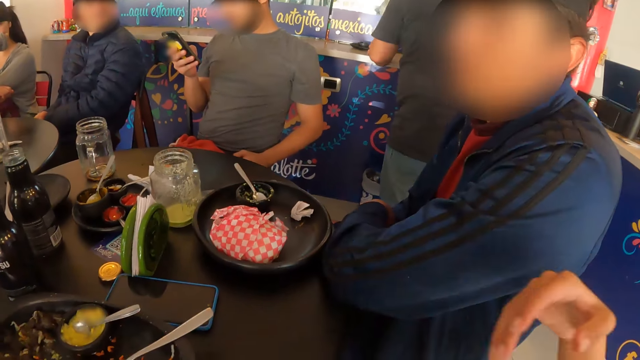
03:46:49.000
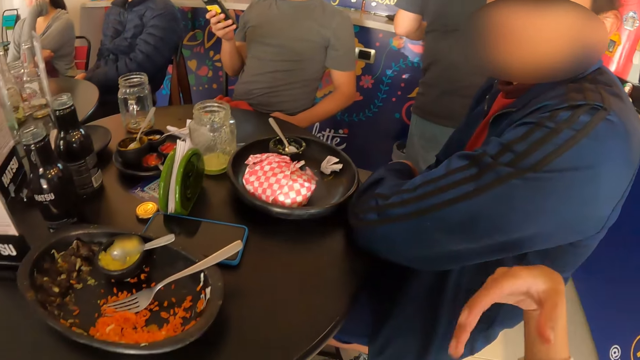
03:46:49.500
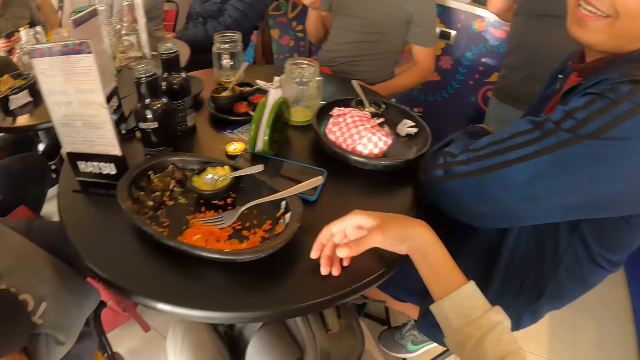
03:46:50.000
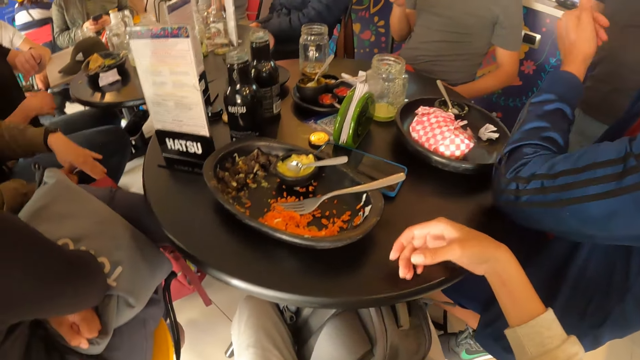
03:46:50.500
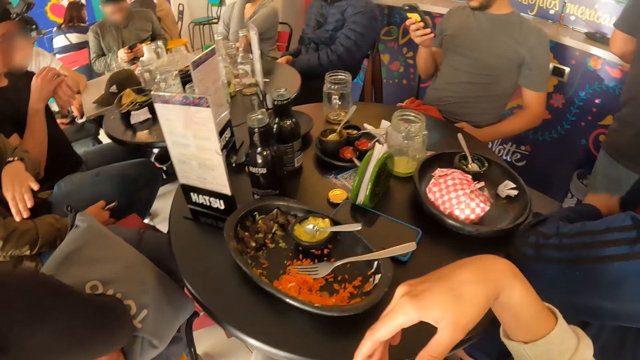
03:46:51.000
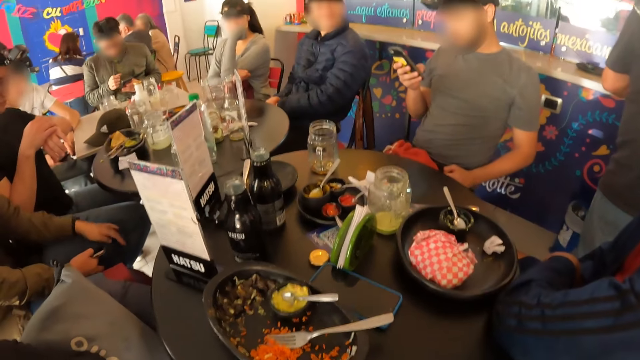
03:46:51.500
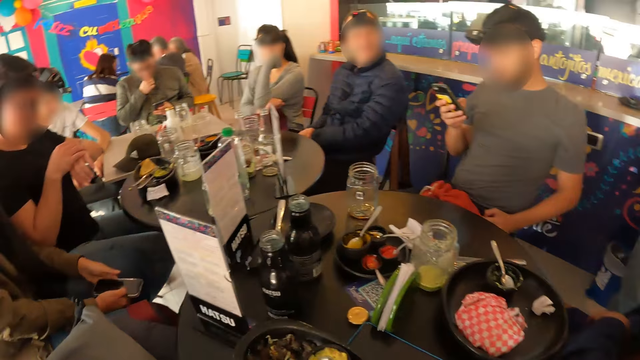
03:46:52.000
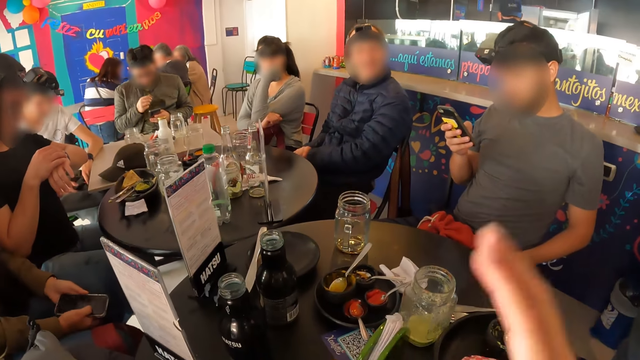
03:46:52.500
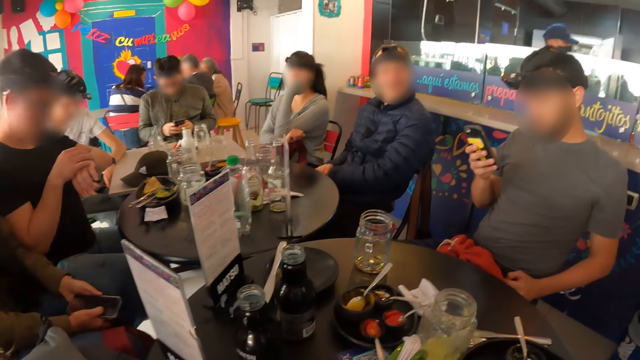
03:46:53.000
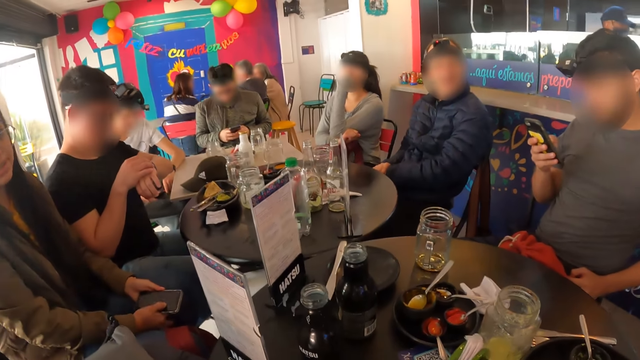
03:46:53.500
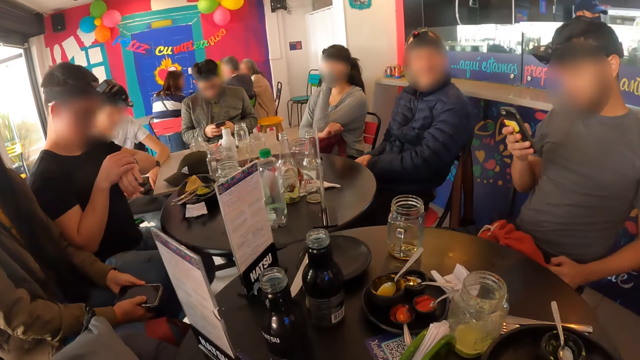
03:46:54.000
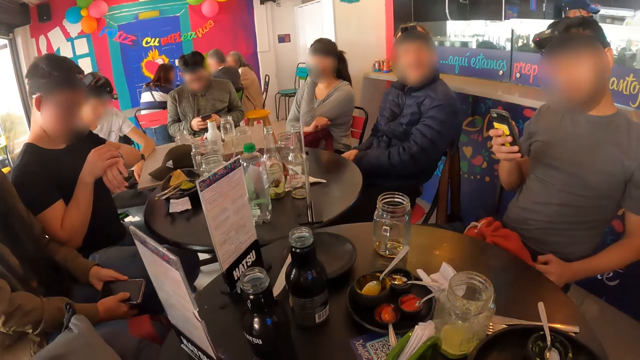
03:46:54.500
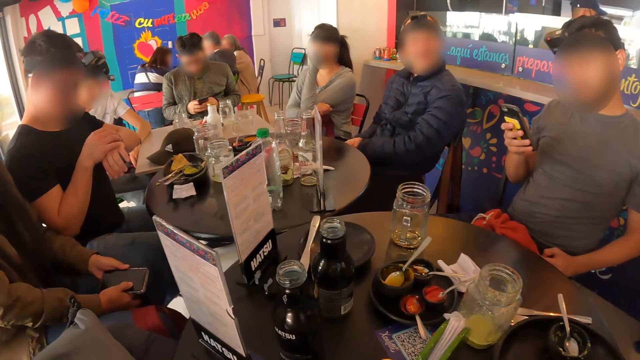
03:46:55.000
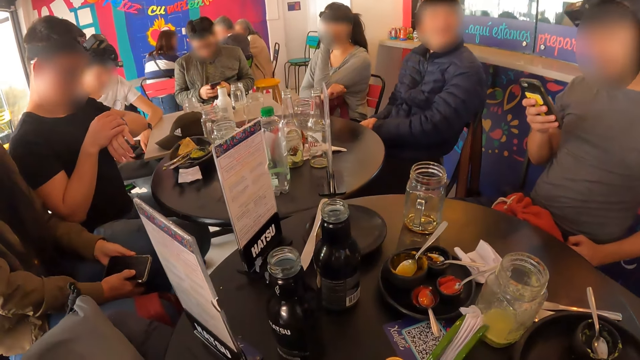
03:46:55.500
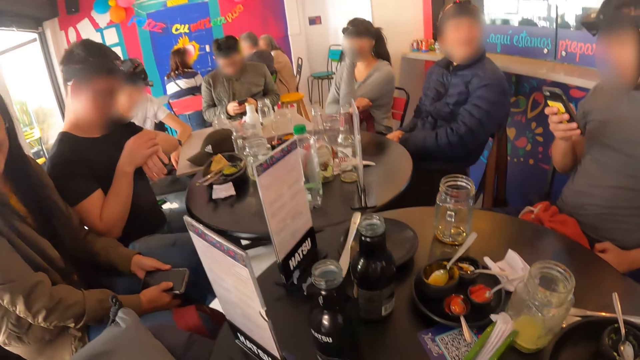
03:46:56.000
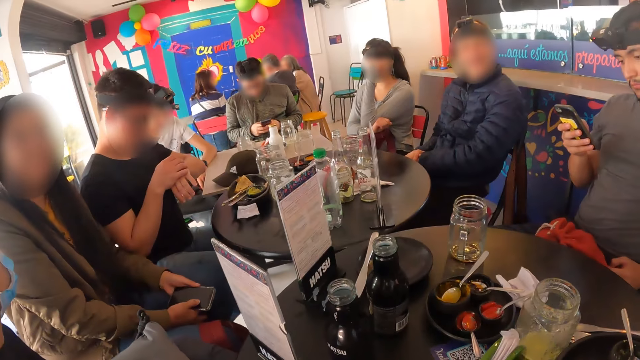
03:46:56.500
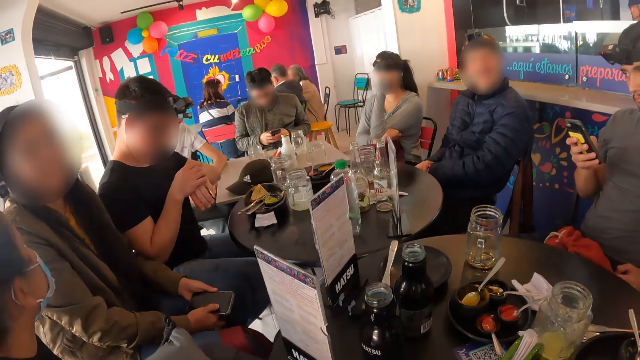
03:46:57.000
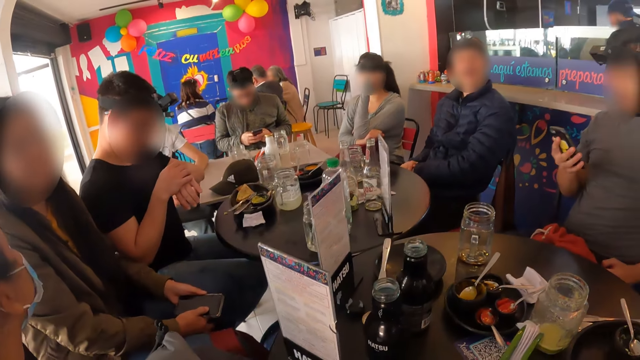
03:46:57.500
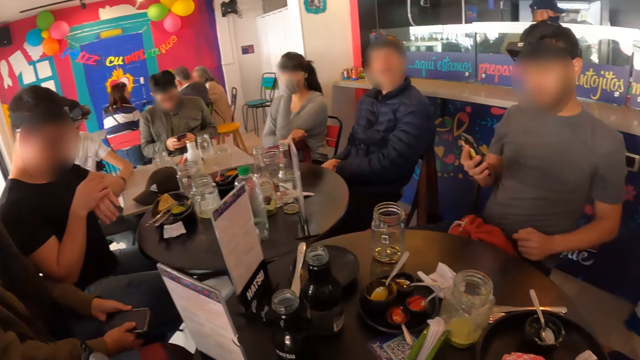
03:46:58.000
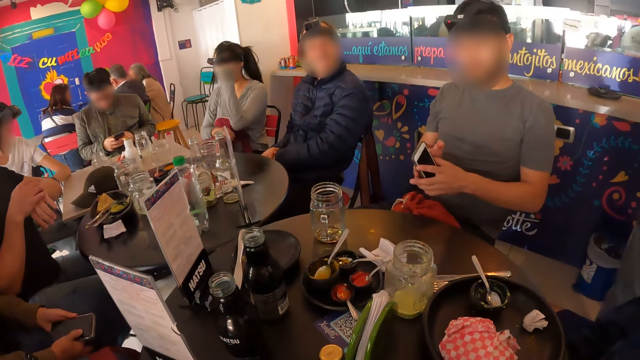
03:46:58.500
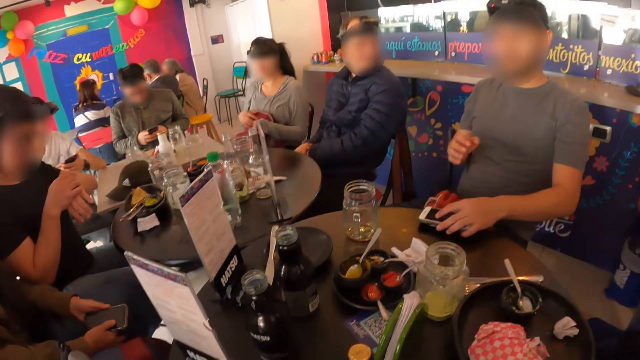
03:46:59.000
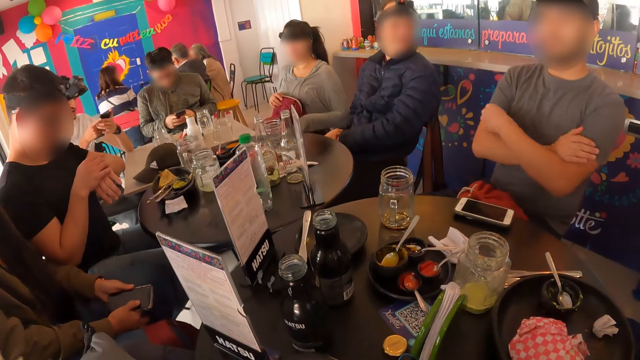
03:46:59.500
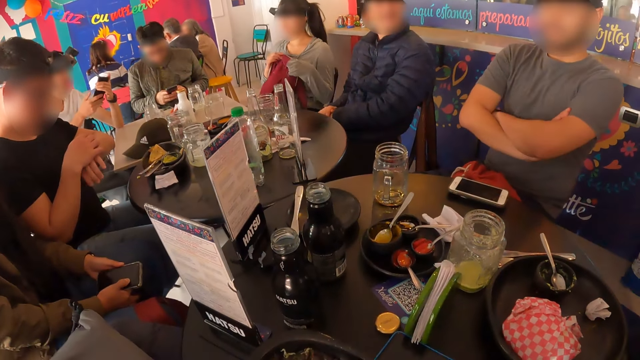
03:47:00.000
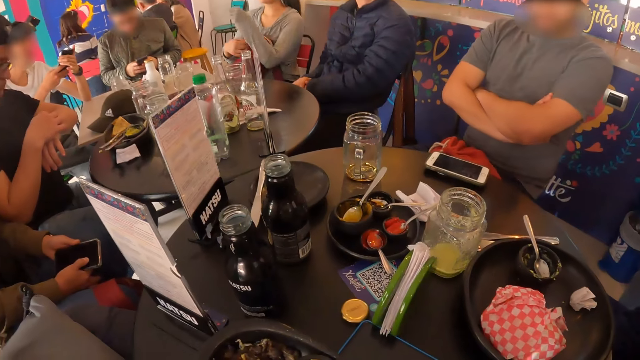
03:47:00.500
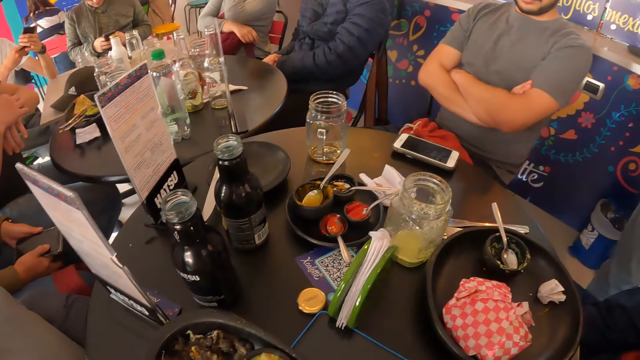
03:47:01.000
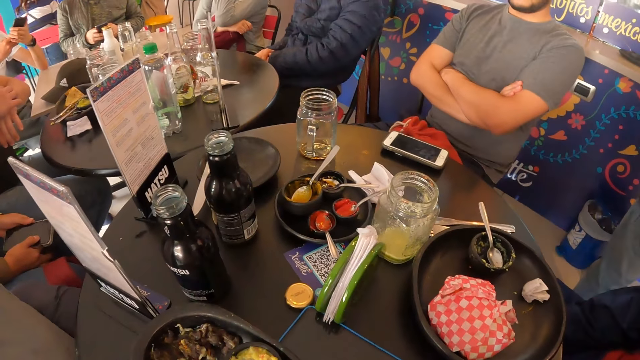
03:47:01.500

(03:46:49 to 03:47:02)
The camera wearer hits a man's arm with their right hand. They lift their hand. Another man raises his left hand. A woman gestures with her left hand. The camera wearer puts their hand on the table. The other man holds the wristwatch on his left wrist with his right hand. The camera wearer raises their right hand. Another man holds the phone with his left hand and puts the phone on the table with his left hand.

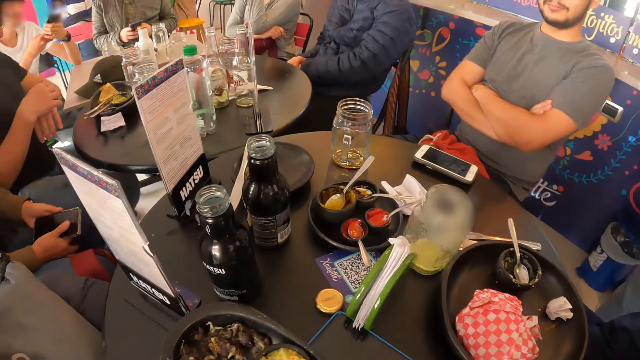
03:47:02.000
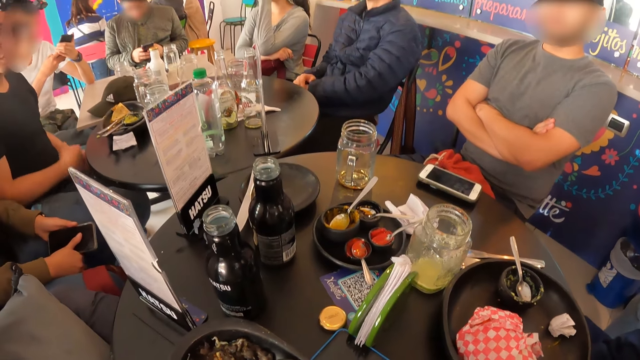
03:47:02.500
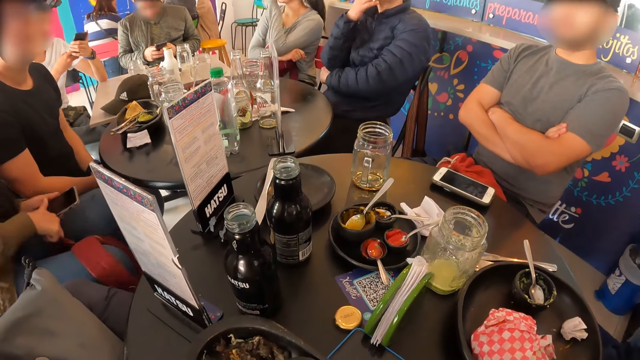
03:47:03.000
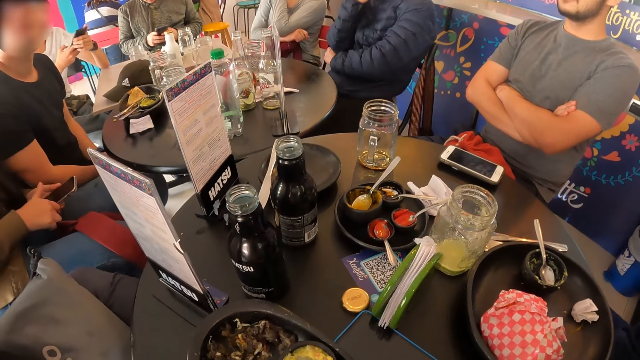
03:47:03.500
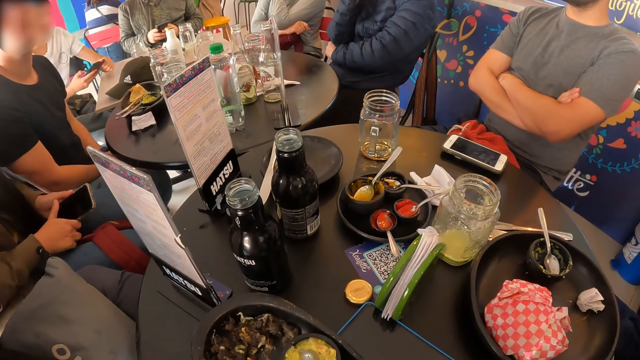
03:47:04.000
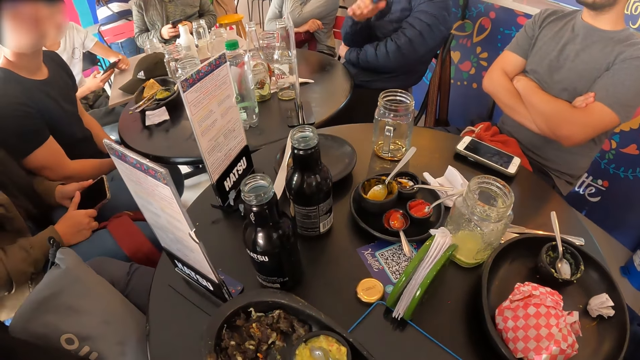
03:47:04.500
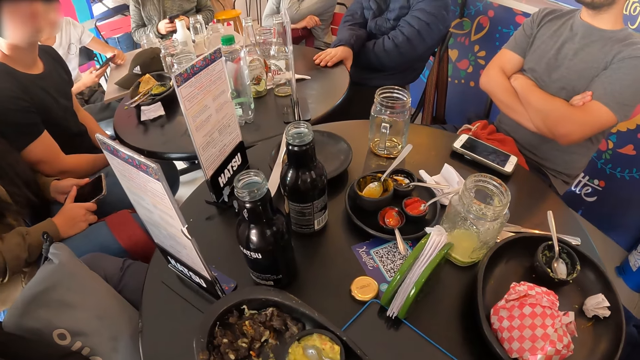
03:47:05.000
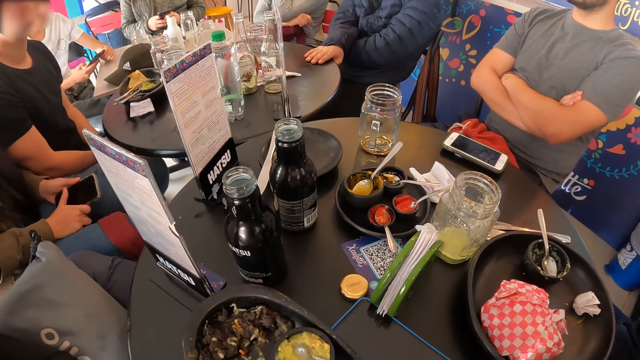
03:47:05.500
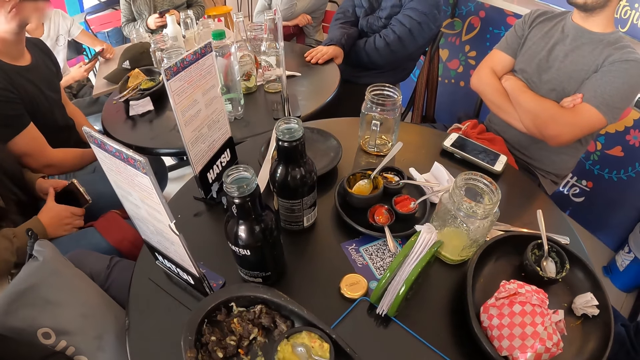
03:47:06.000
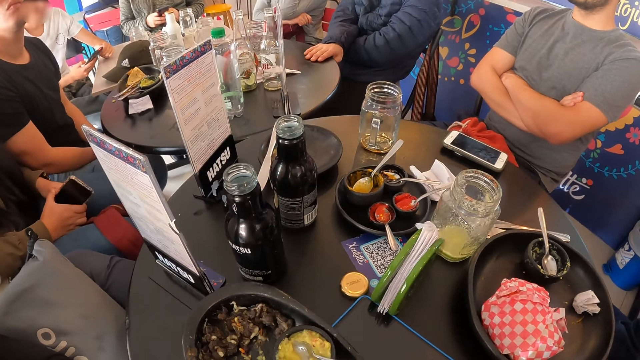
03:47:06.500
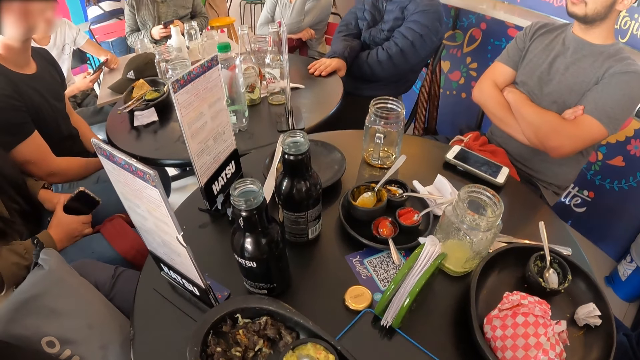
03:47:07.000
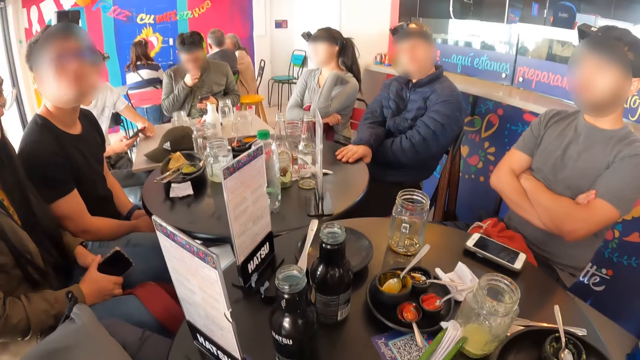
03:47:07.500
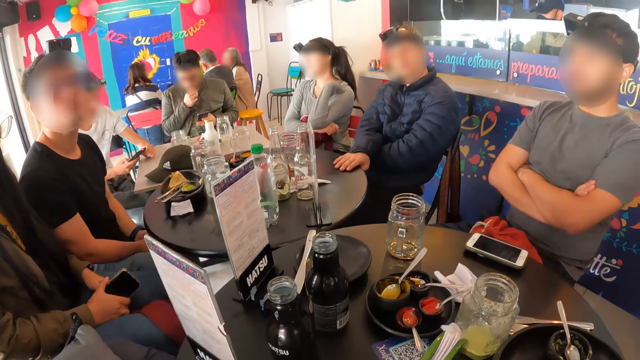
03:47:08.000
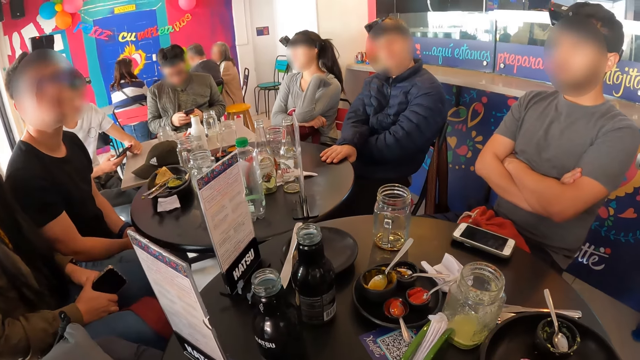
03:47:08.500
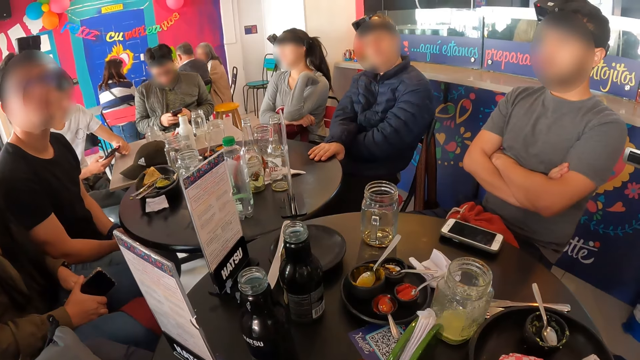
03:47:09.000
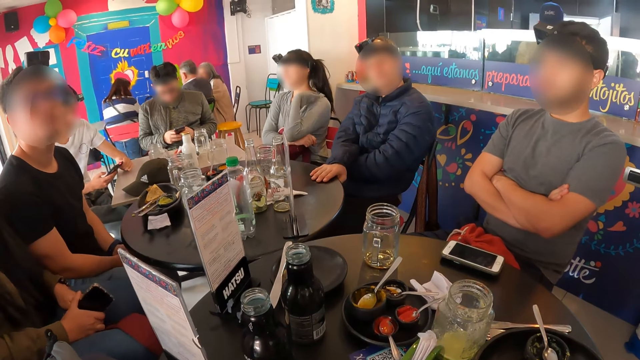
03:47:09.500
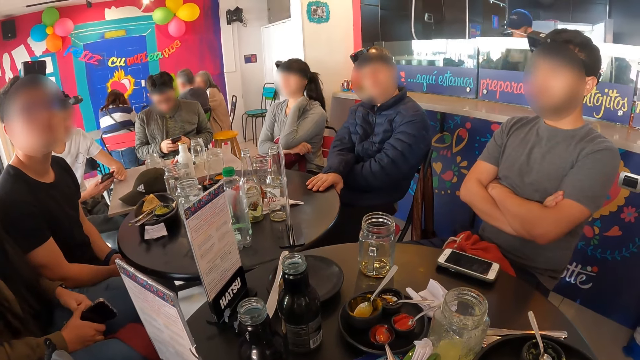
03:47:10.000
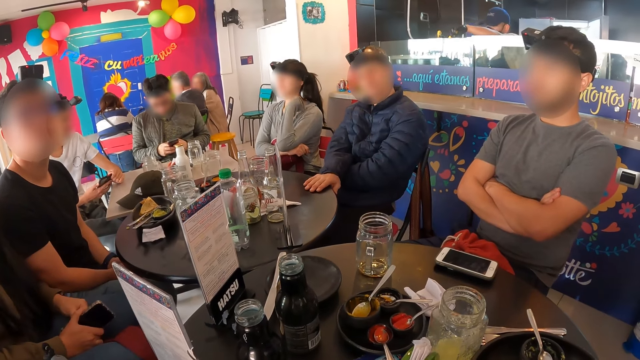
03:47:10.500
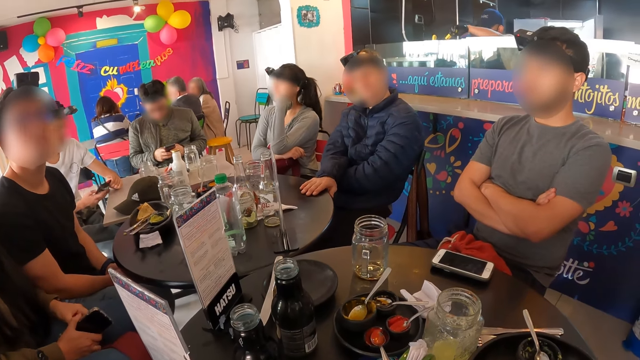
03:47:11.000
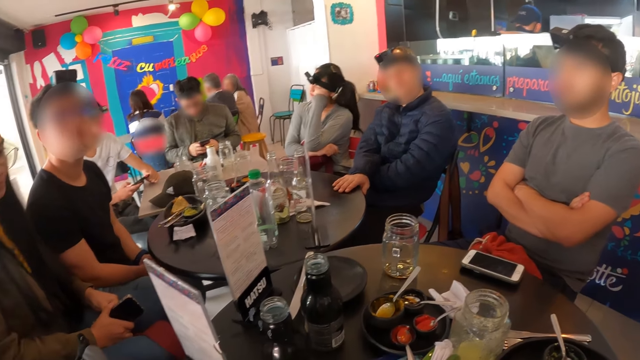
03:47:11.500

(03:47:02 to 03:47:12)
A woman pulls a backpack with her right hand.
